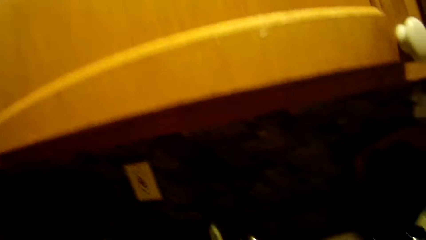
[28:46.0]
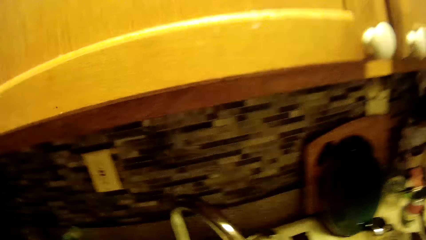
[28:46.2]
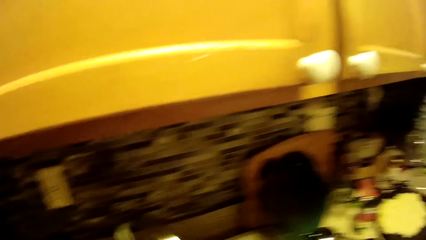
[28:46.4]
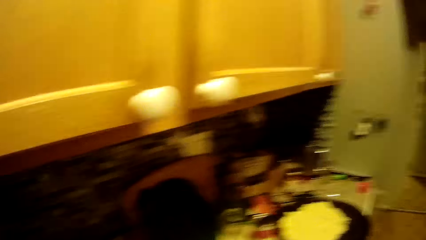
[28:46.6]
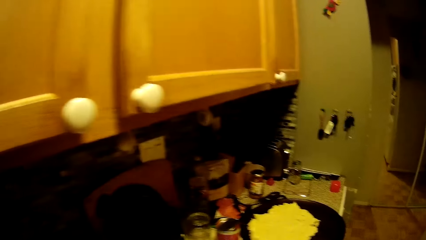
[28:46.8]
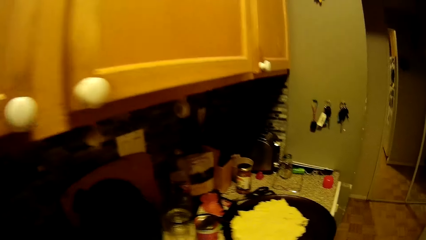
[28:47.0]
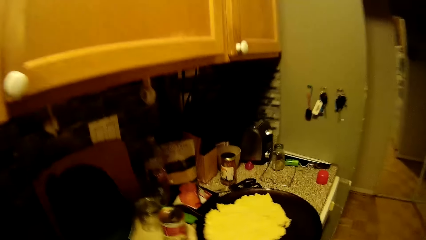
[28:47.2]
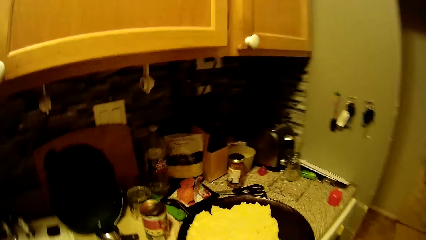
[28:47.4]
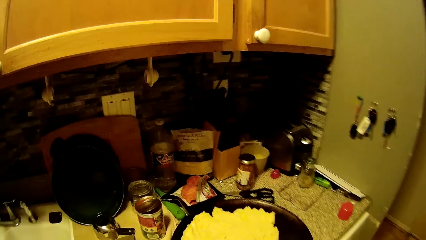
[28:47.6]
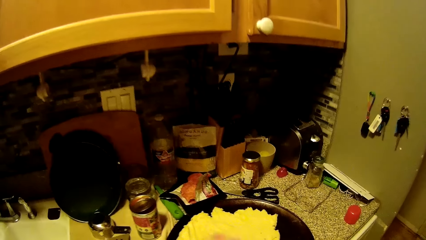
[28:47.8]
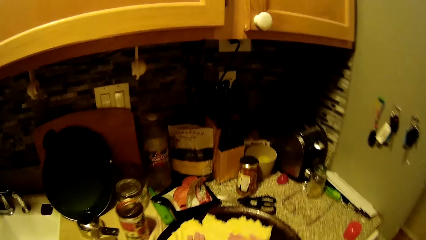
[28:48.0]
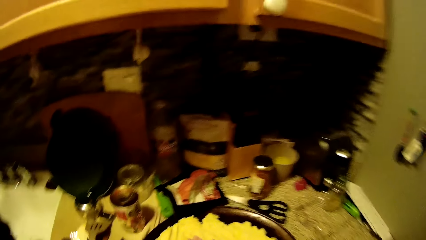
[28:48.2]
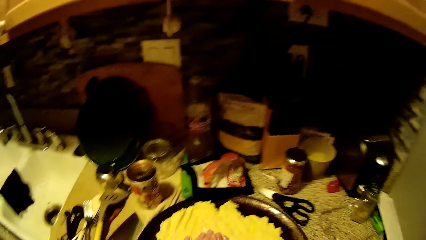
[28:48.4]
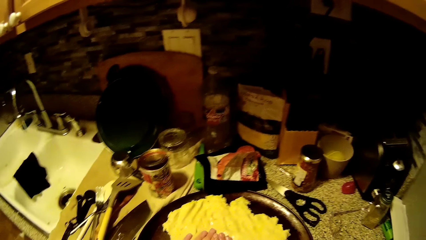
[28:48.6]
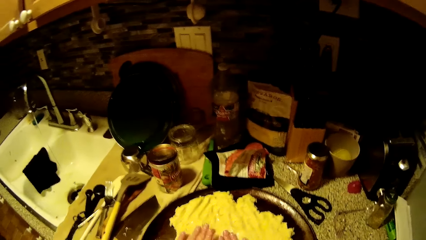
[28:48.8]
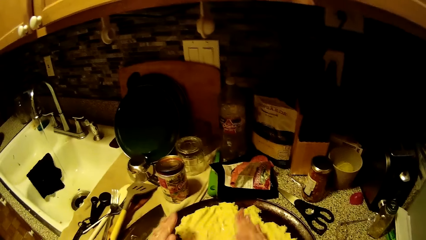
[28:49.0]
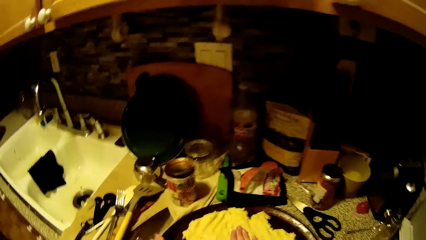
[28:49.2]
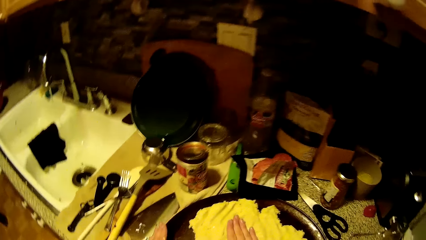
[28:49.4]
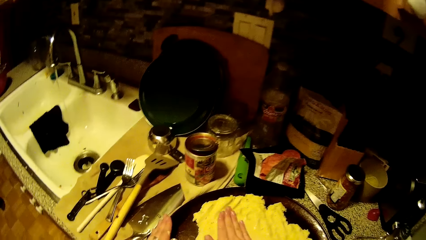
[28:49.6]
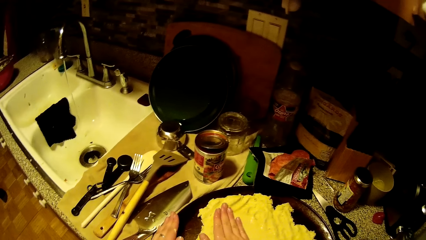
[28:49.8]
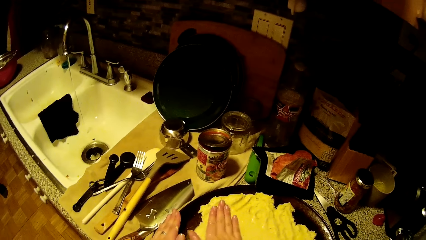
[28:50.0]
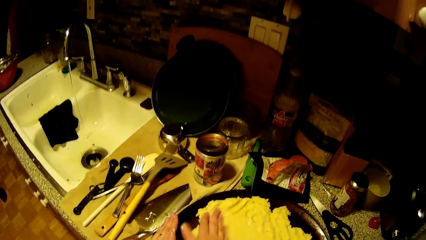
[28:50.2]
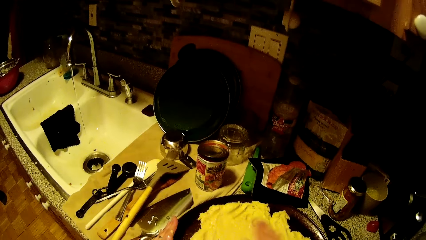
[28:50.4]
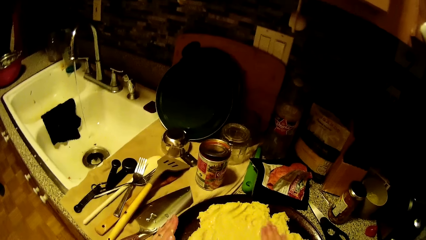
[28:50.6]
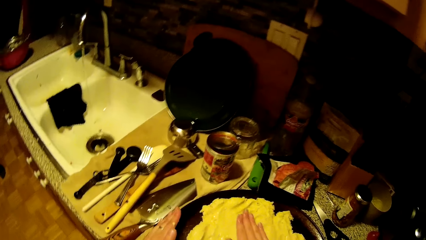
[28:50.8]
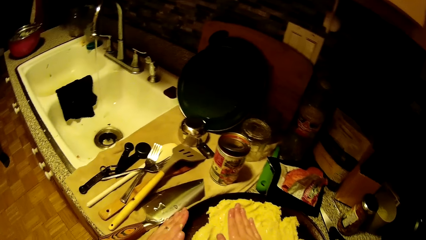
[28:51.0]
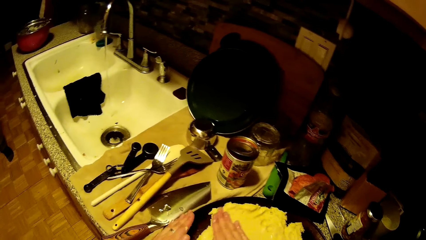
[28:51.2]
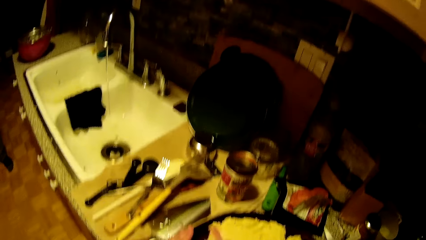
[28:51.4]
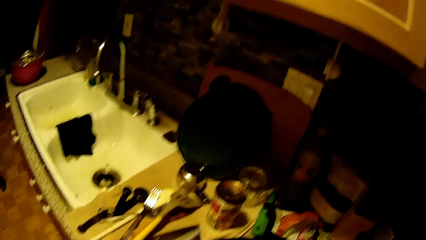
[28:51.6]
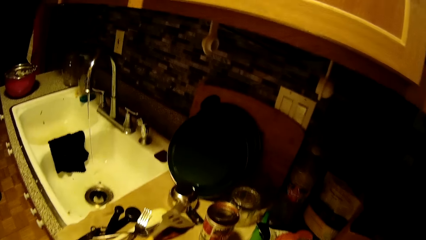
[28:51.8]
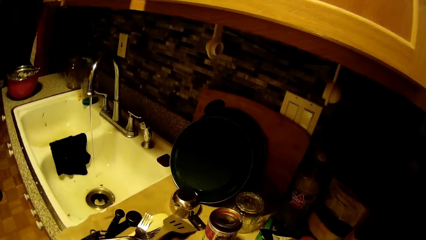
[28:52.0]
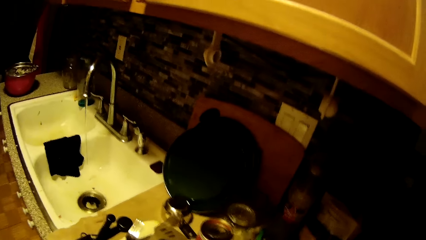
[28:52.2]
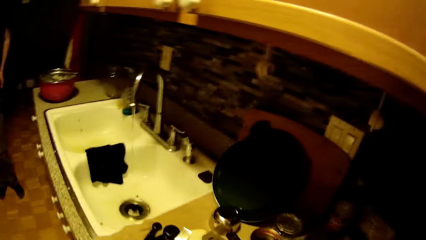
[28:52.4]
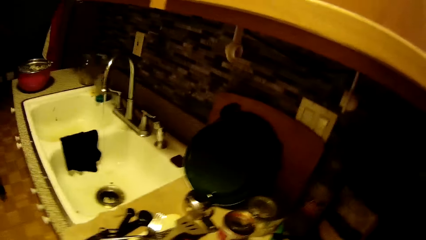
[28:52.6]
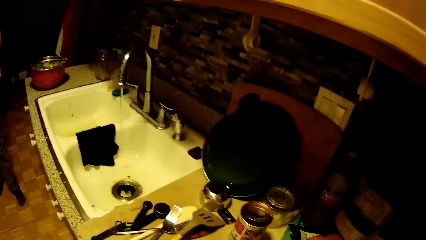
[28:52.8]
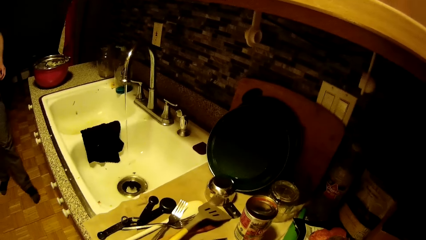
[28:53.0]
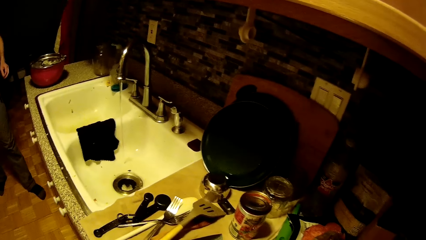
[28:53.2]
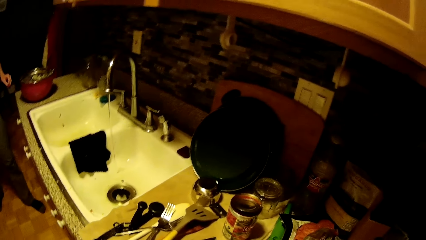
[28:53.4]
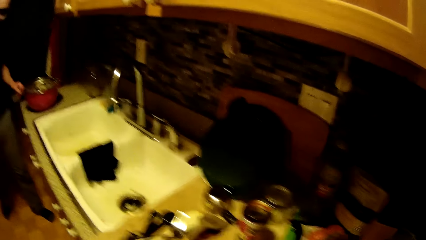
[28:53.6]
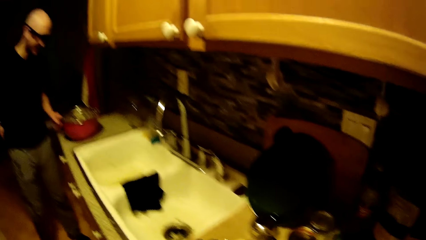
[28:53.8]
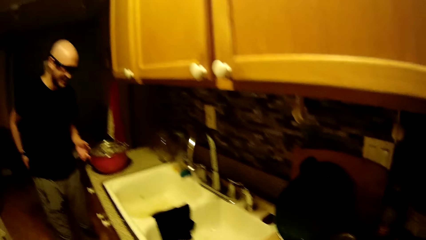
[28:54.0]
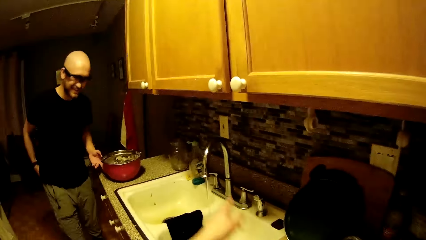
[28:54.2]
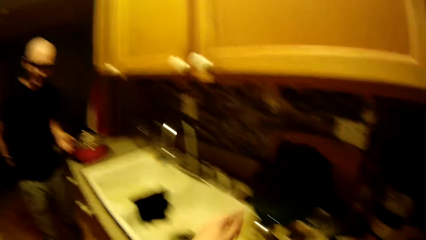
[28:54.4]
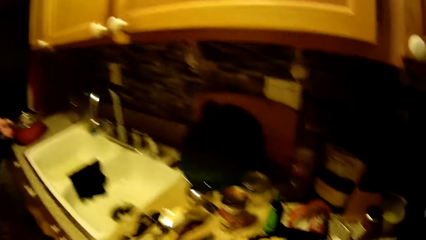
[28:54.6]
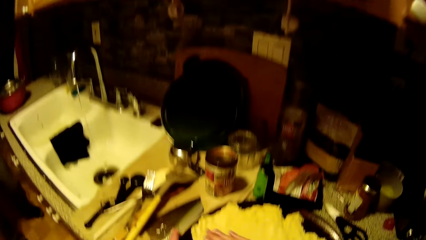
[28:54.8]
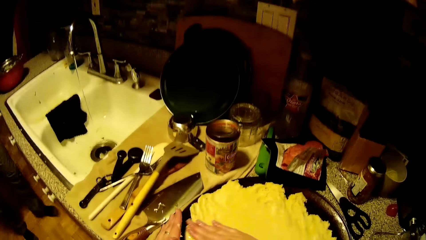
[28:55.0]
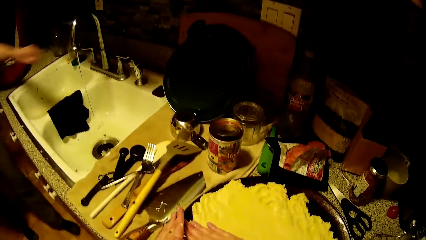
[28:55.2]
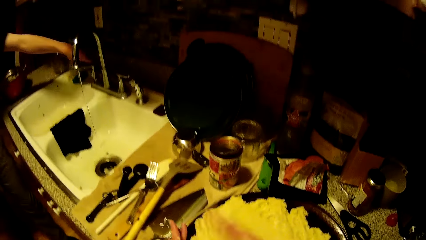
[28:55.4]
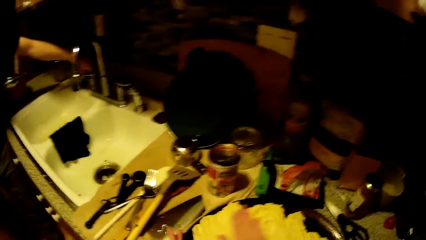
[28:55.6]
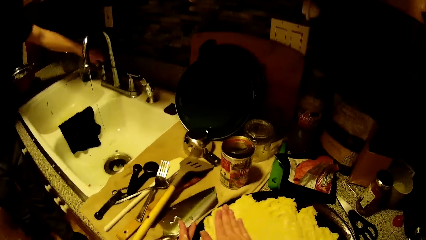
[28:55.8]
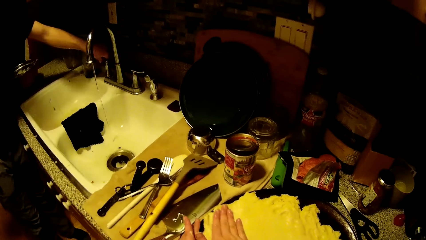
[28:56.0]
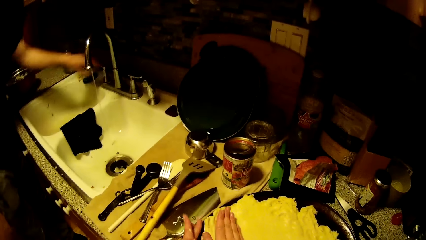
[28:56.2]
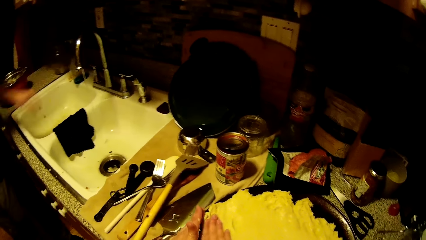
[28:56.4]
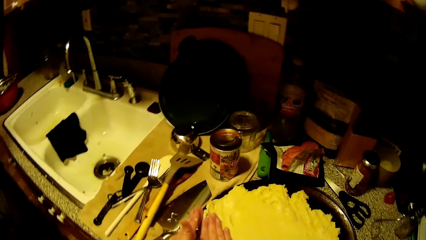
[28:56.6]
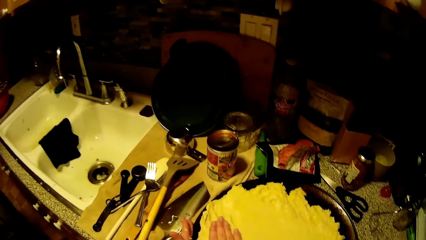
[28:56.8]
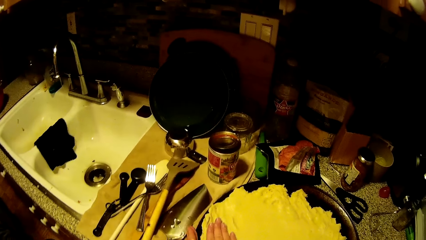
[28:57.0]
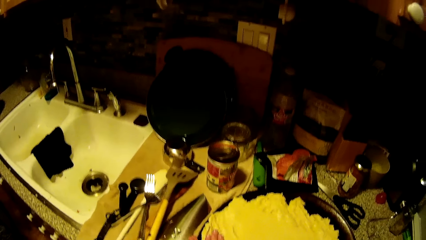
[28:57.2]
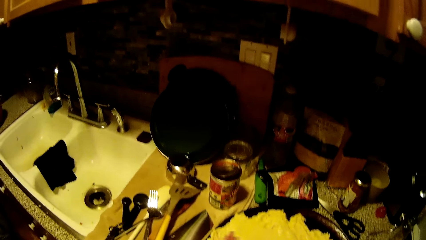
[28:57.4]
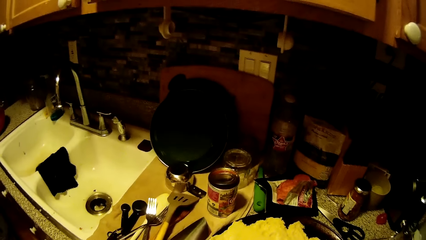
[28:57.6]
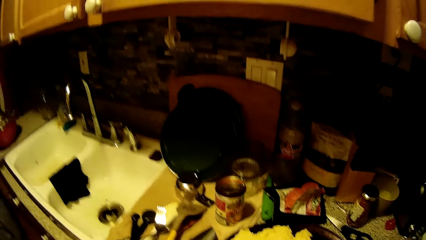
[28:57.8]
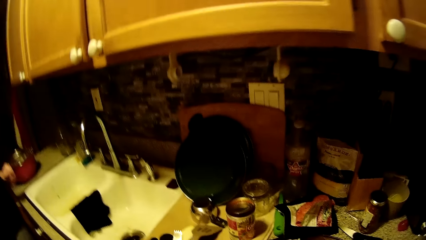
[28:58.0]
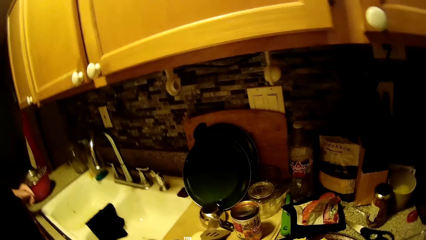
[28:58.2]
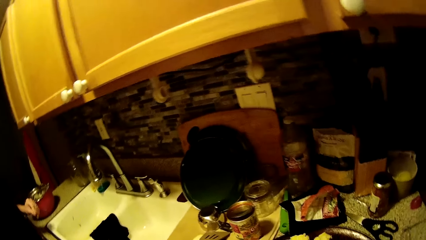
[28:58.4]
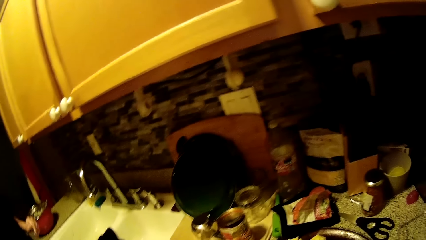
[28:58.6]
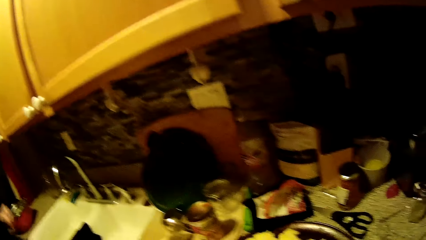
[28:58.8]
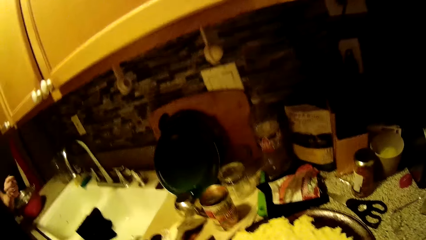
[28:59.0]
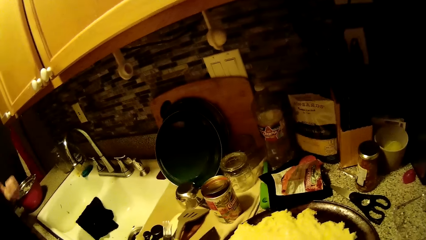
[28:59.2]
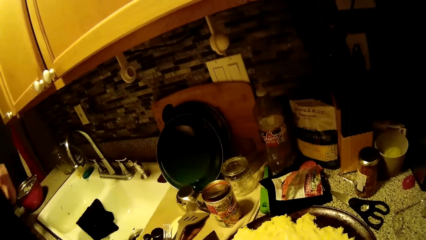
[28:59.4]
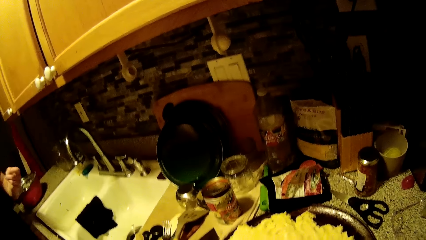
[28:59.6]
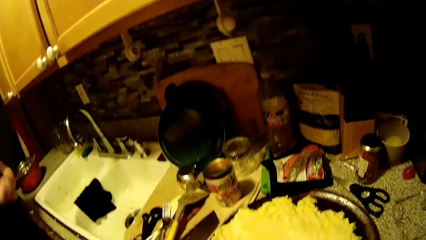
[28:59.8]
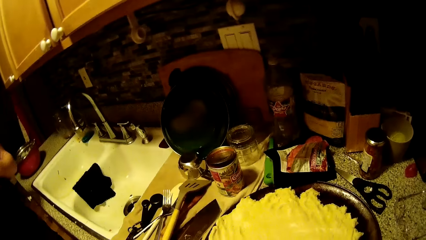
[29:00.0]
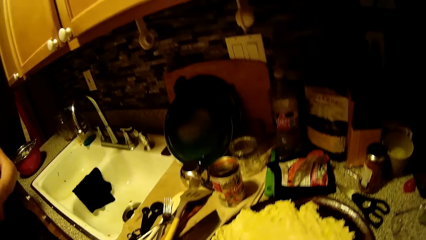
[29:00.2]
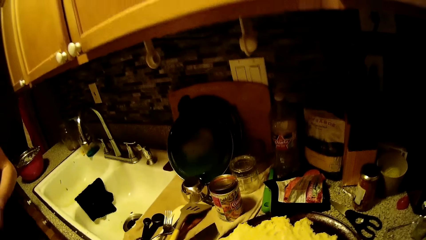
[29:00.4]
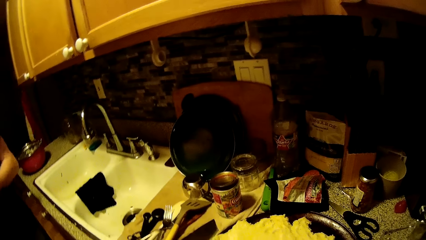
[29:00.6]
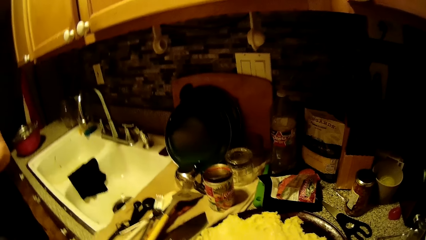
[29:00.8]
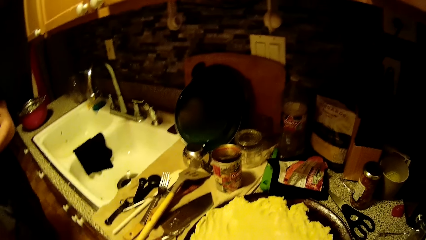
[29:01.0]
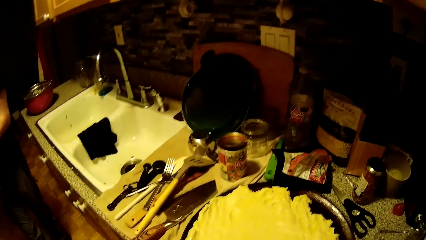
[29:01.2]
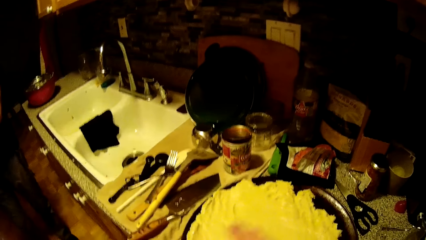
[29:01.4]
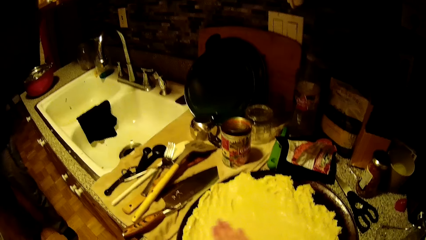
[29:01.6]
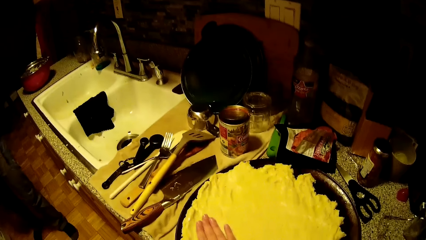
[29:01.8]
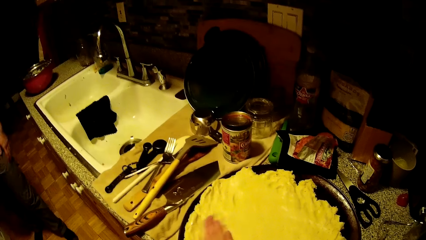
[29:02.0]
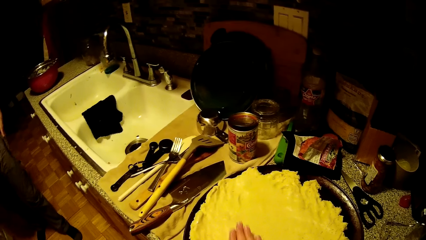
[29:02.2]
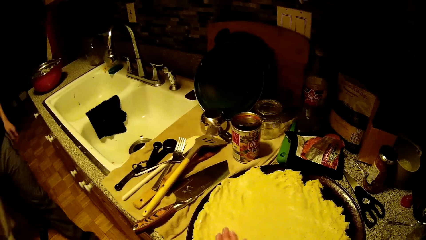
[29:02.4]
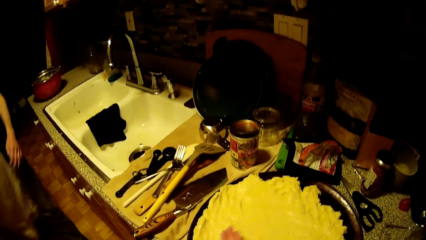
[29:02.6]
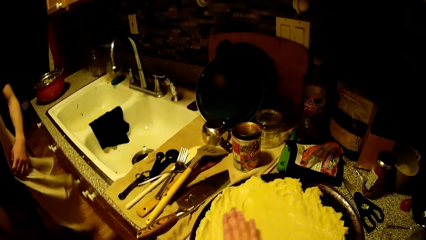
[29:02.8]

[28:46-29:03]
The camera wearer presses the dough in the pan with both hands. She presses the dough in the pan with her right hand. She holds the pan with her left hand. The man converses with the camera wearer. The camera wearer presses the dough in the pan with her right hand. She holds the pan with her left hand. The man turns off the tap of the kitchen sink with his left hand. The camera wearer converses with the man. She smoothens the dough in the pan with her right hand.
